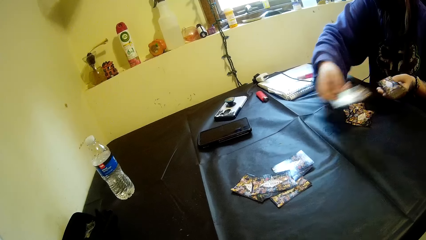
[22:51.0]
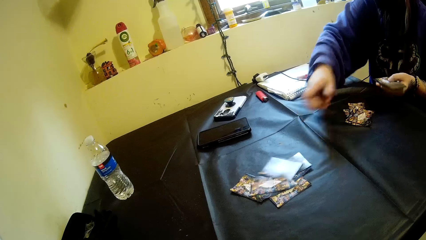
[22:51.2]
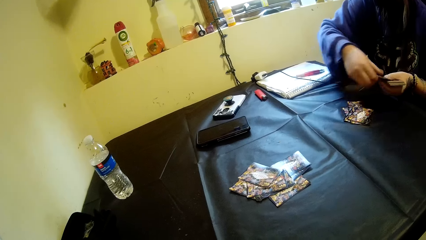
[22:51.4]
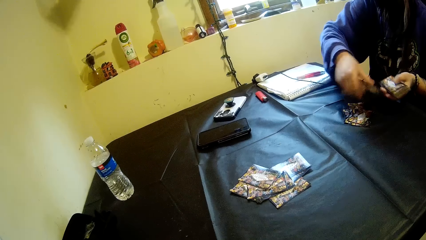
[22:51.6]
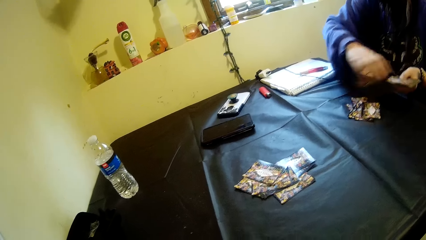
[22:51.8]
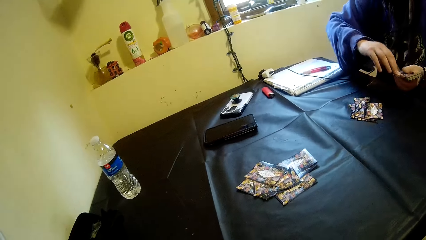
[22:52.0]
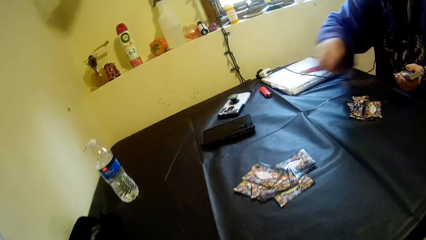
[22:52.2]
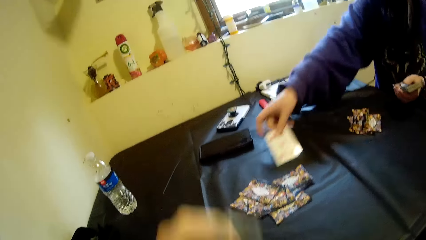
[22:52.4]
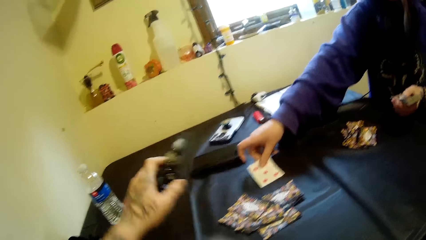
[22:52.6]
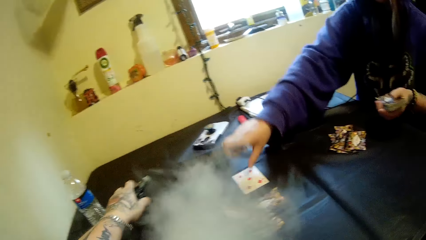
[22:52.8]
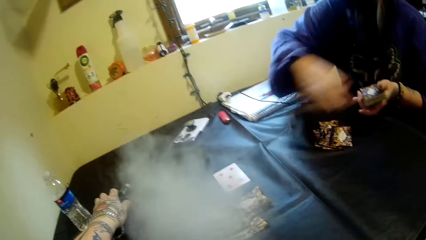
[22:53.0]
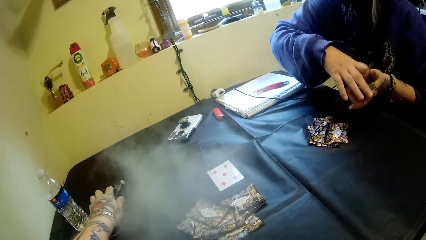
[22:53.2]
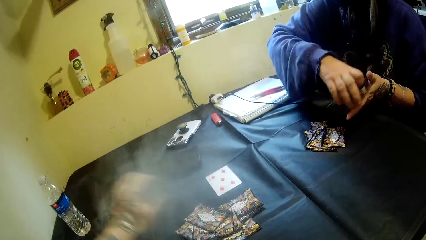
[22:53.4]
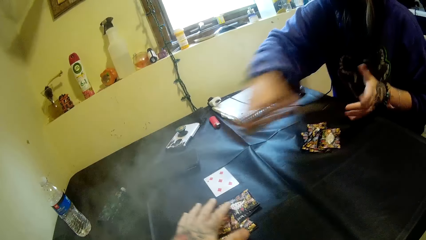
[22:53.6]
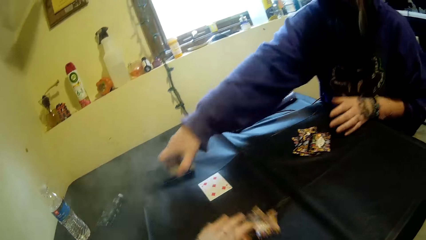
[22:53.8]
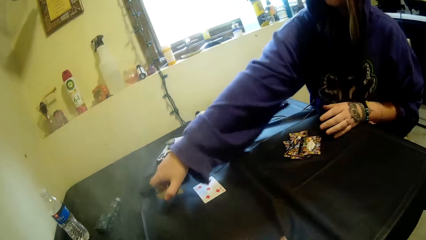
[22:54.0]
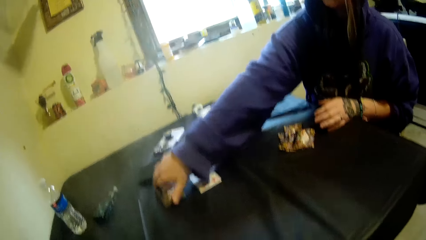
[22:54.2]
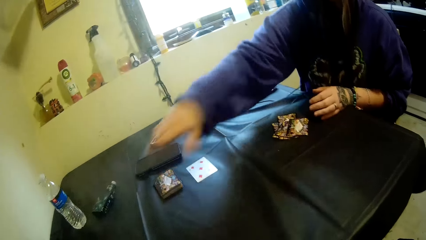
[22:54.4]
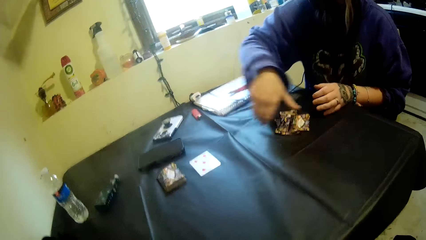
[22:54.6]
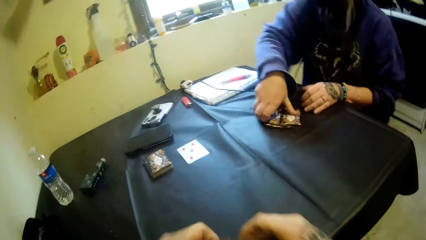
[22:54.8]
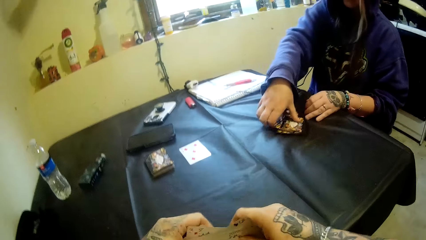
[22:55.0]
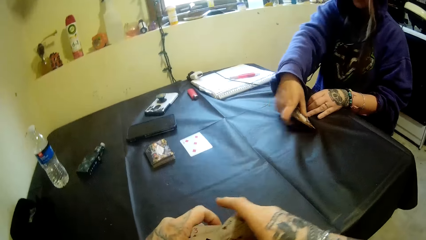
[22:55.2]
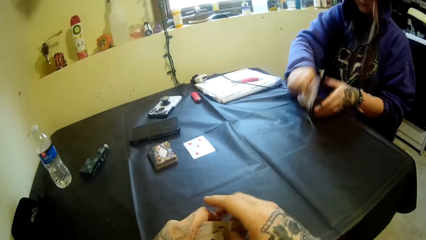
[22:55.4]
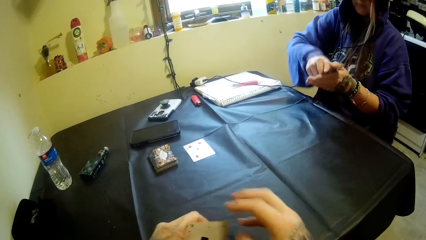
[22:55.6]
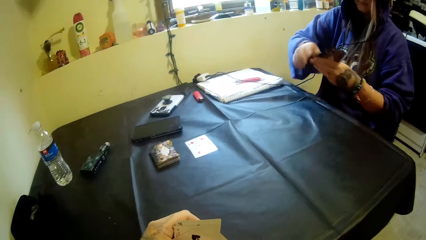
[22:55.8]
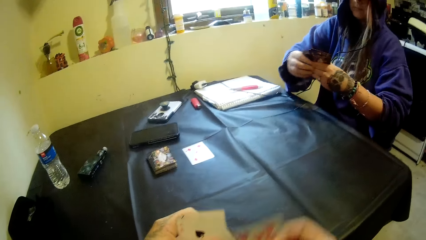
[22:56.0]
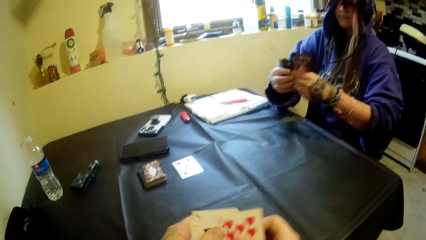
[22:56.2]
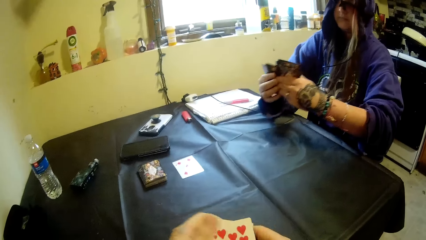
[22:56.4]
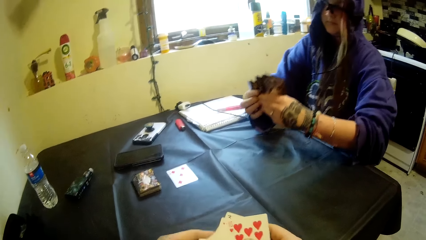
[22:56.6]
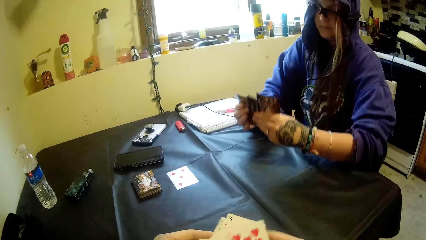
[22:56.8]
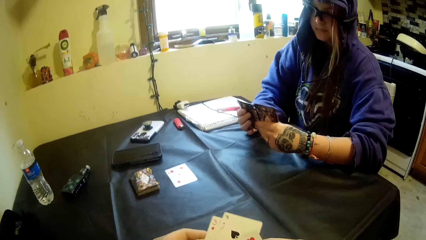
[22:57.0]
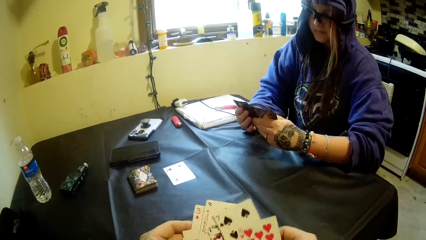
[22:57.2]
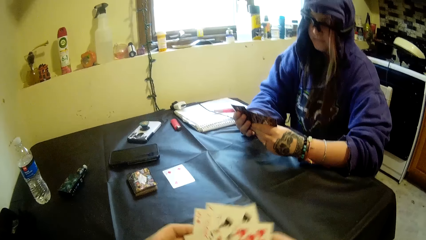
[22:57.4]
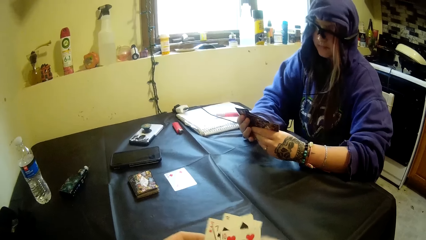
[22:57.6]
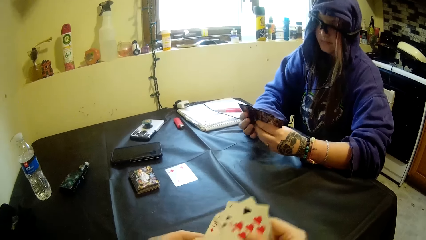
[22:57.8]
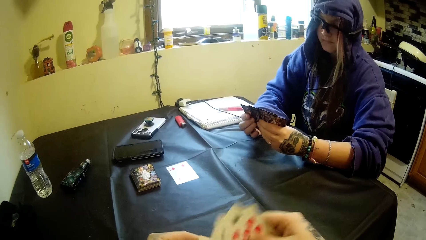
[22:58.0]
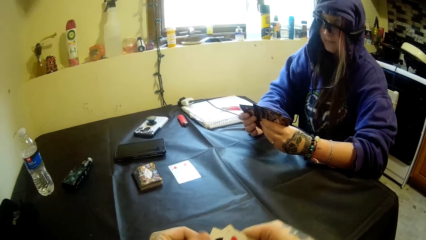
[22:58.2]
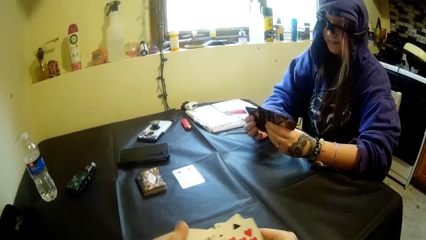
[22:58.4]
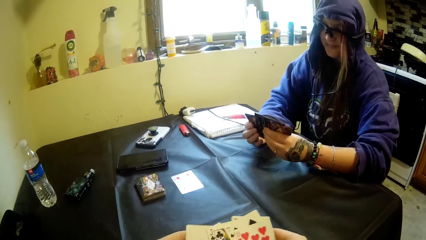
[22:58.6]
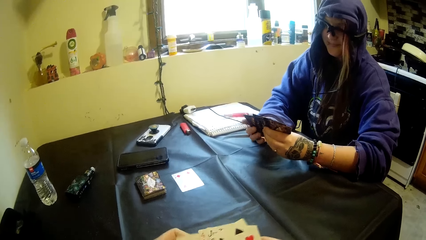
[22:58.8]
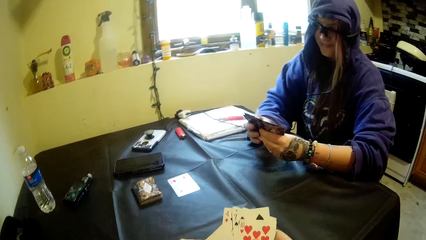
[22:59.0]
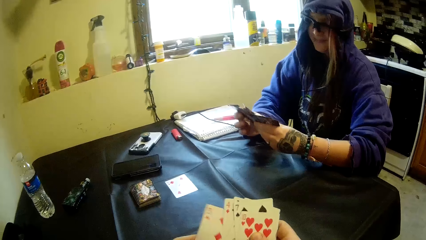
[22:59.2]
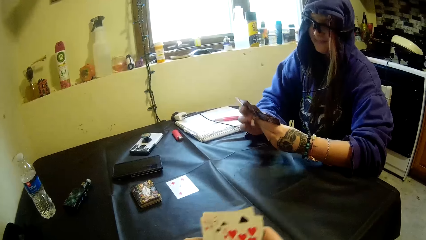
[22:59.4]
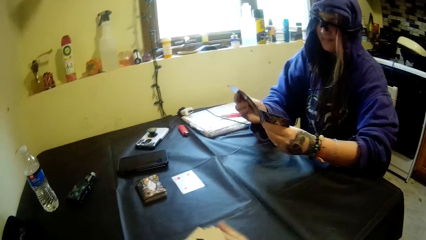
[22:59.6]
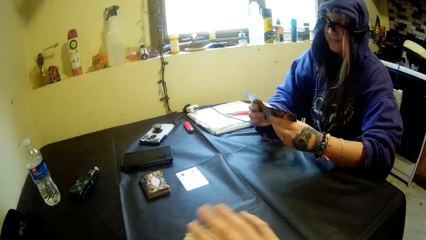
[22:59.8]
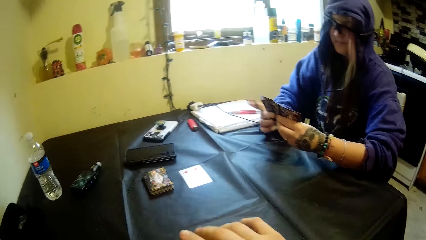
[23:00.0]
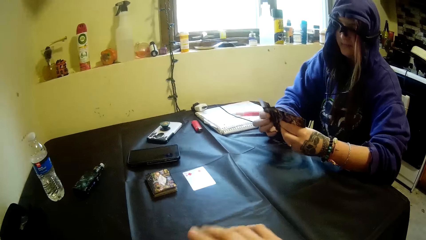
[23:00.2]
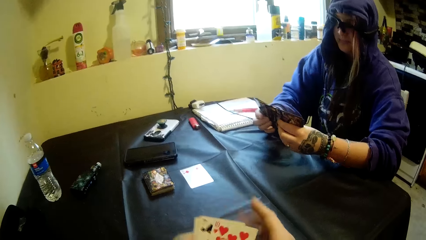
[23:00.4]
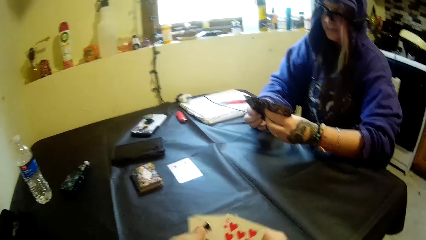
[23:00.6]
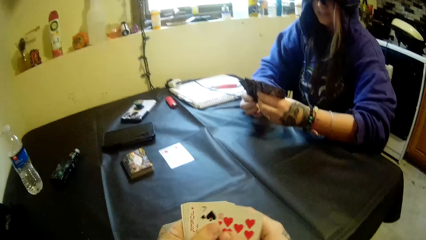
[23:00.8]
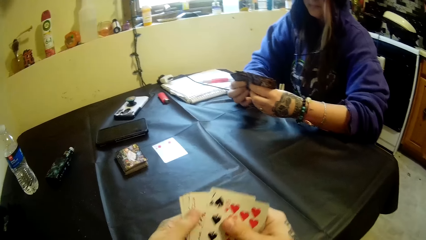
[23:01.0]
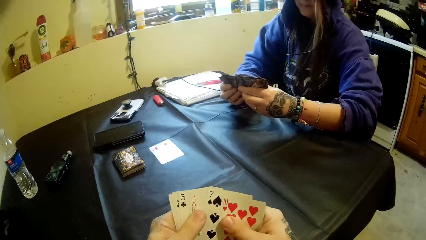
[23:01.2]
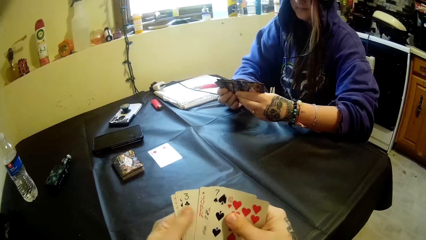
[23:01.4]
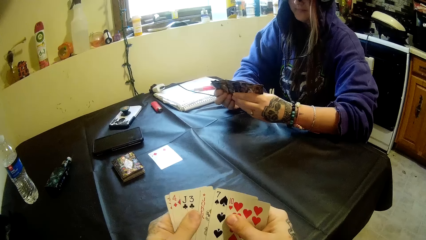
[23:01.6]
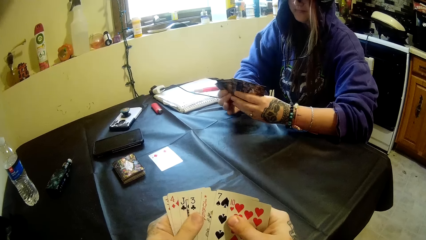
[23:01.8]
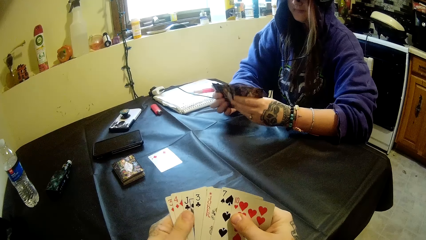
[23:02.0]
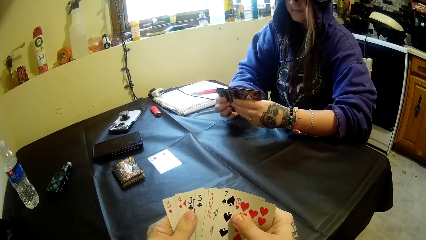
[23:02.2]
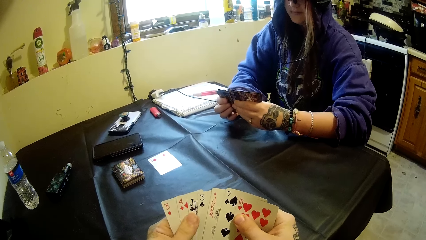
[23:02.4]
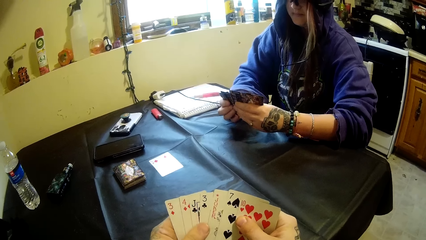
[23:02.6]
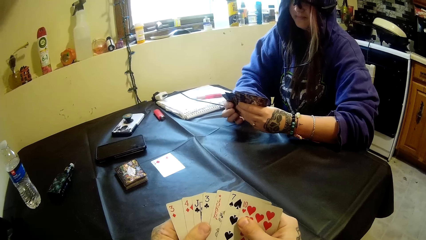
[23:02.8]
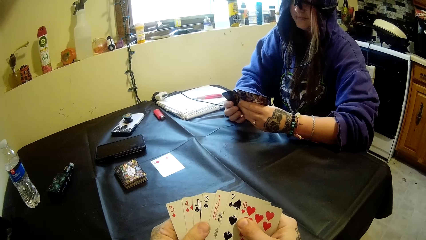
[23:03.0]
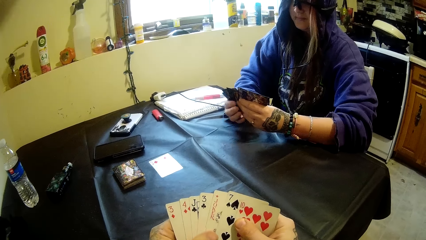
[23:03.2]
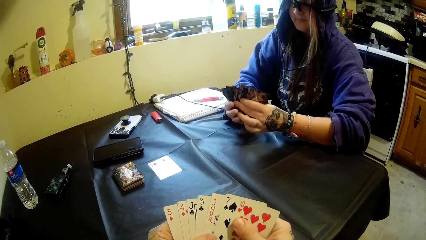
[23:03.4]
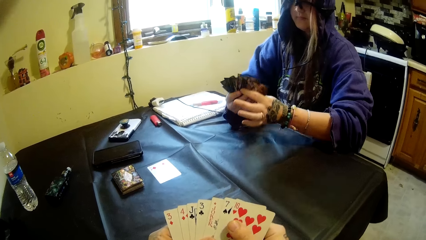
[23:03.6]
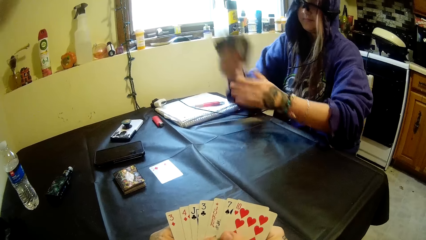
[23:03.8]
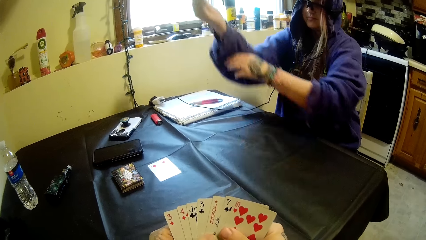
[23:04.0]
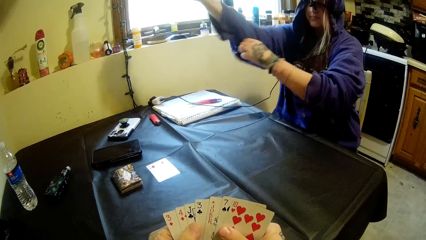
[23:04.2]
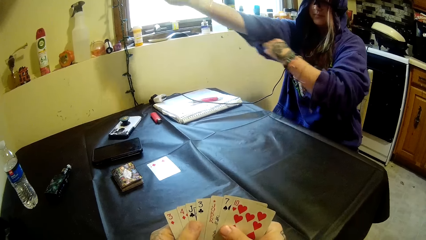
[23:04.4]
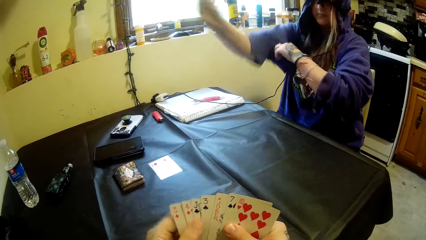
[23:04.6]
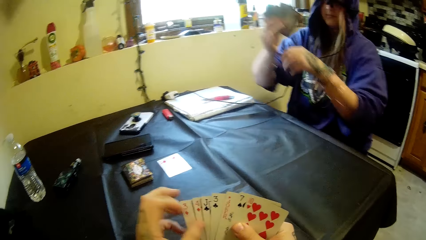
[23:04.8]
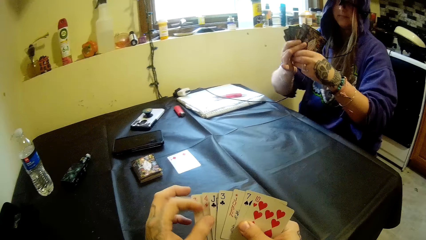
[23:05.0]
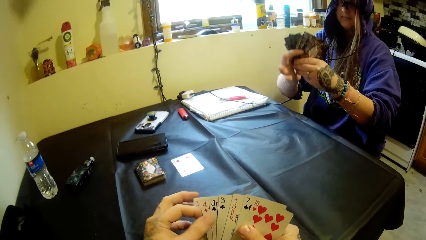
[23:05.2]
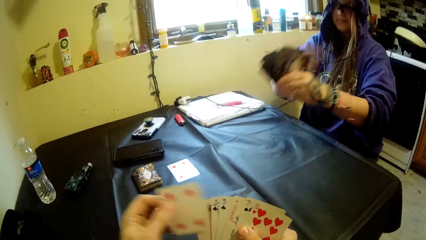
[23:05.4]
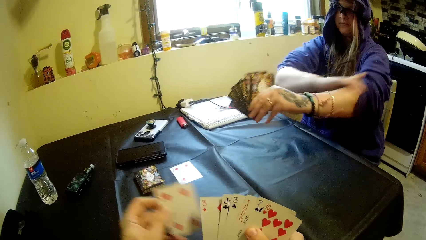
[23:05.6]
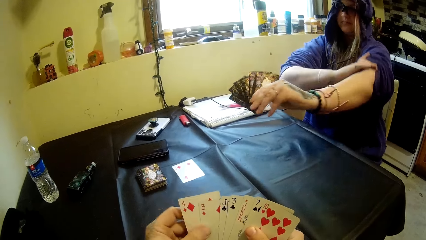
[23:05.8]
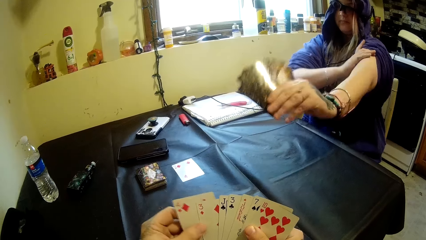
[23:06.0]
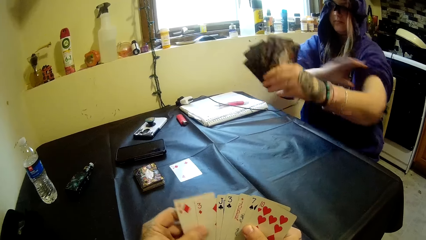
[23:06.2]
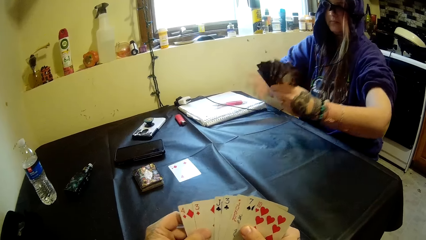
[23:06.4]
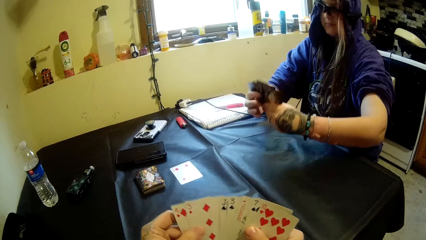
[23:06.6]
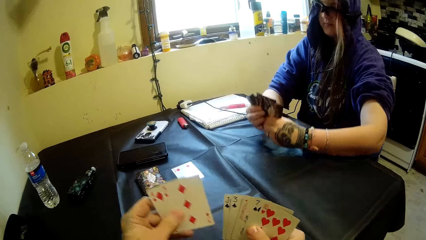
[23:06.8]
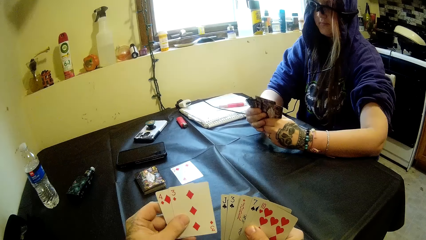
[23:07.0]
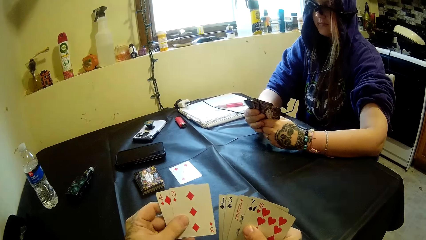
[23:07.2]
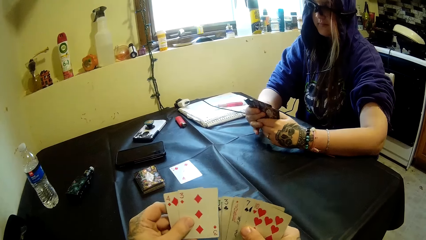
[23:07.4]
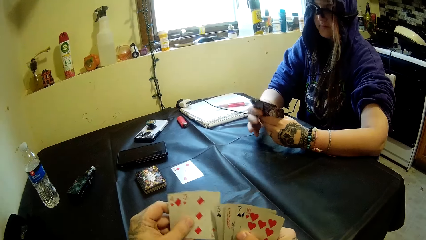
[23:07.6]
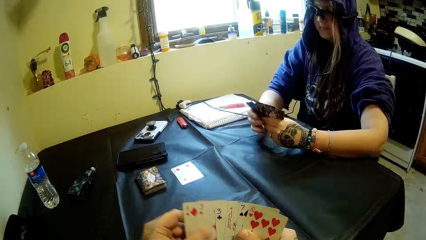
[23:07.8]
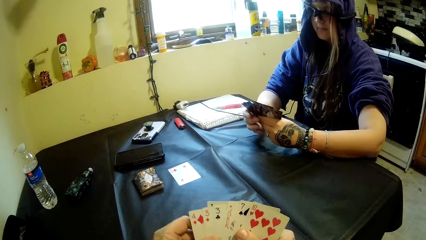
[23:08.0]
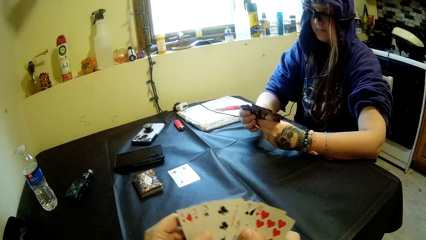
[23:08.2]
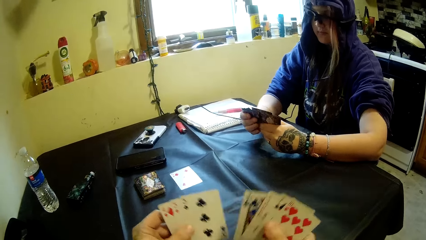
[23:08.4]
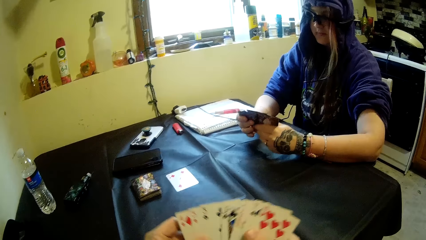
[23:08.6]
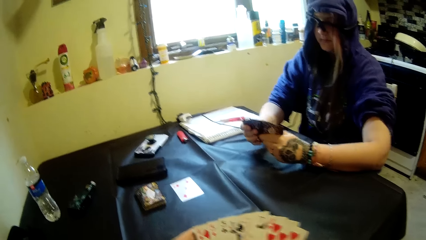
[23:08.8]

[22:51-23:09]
The camera wearer drops the electronic cigarette on the table with his left hand. A woman drops the stack of cards in her right hand on the table. The camera wearer picks the cards on the table with his hands. The woman picks the cards on the table with her hands. The camera wearer looks at the playing cards. The woman moves the cards in her hands. The camera wearer moves the cards in his hands. The woman looks at the playing cards and adjusts her hoodie with her left hand. The camera wearer moves the cards in his hands. The woman moves the sleeve of her jumper and stares at the playing cards.
